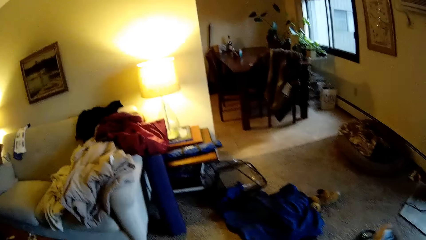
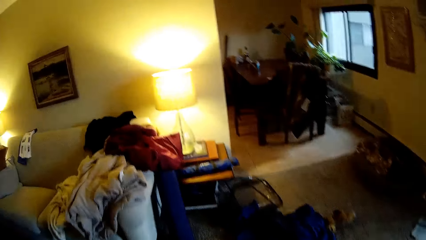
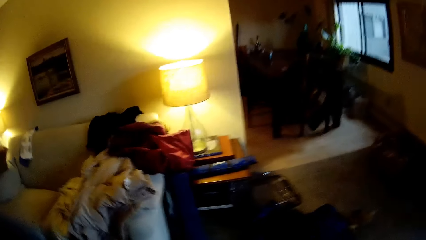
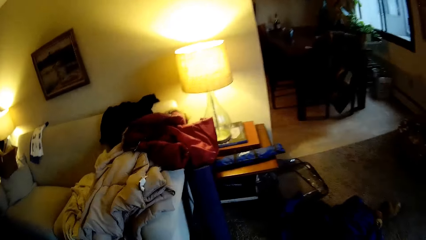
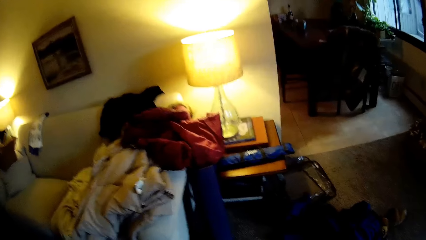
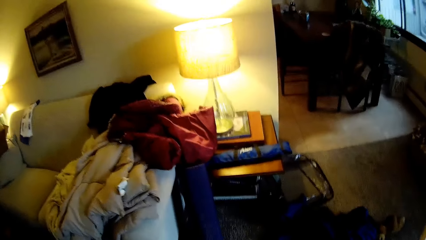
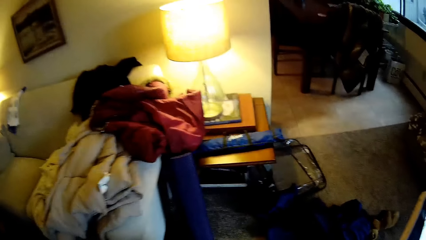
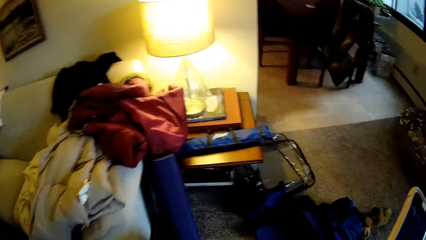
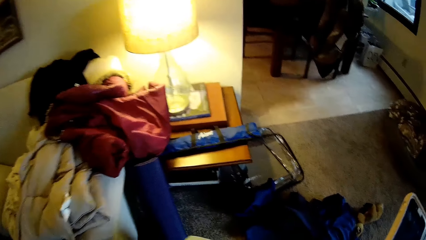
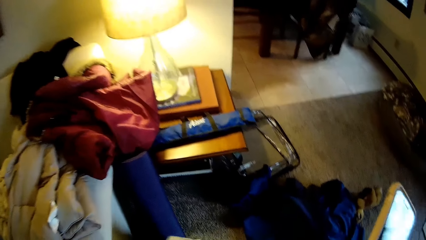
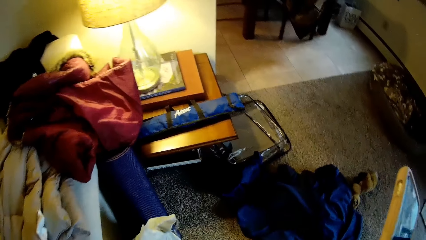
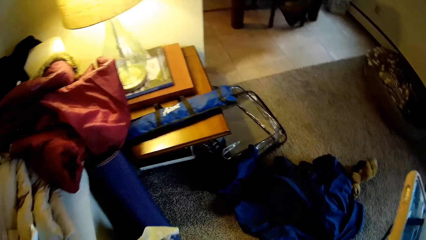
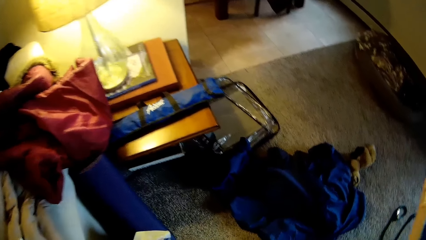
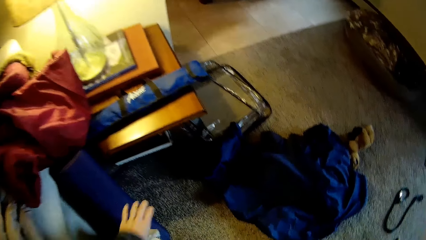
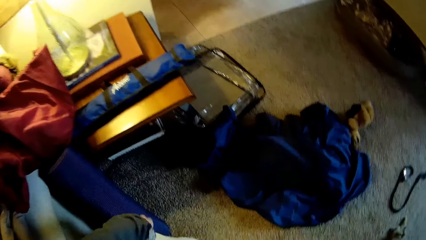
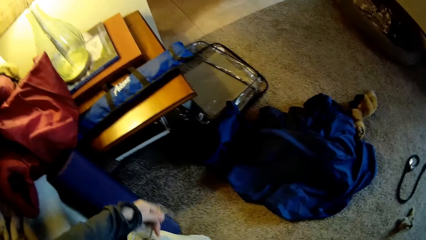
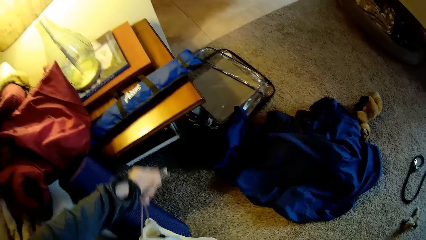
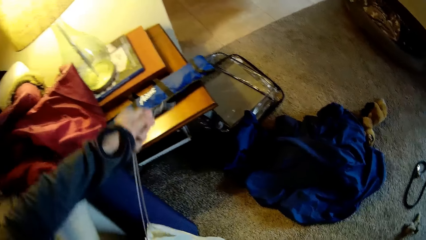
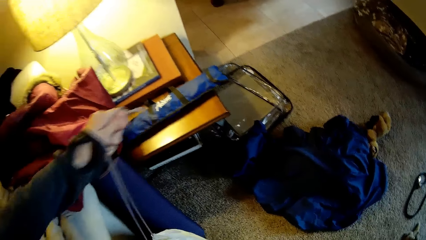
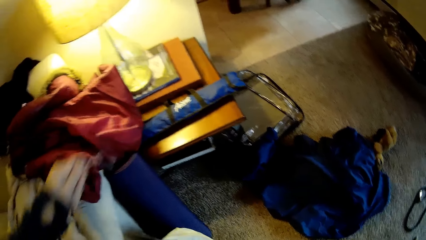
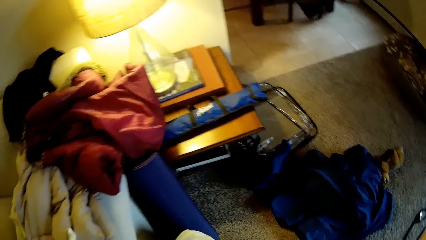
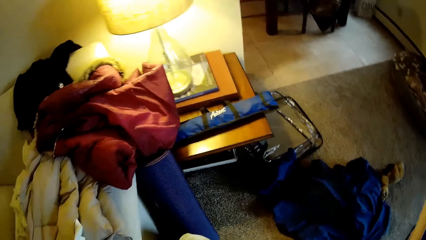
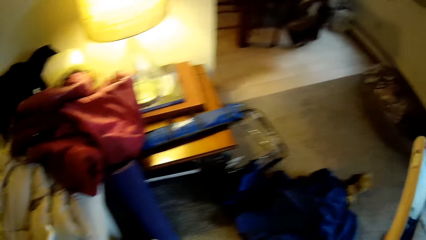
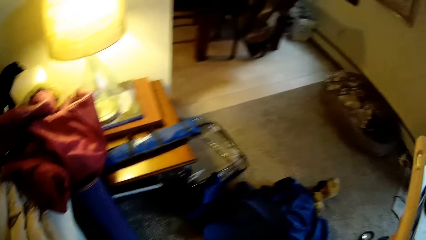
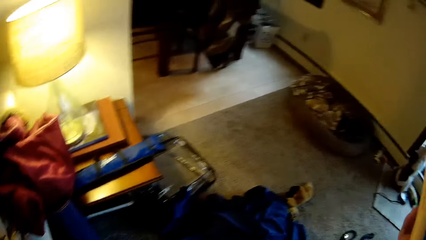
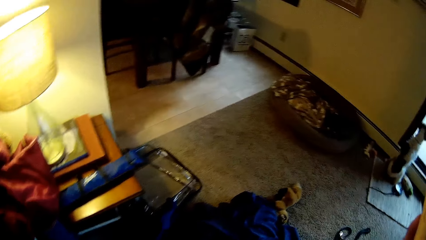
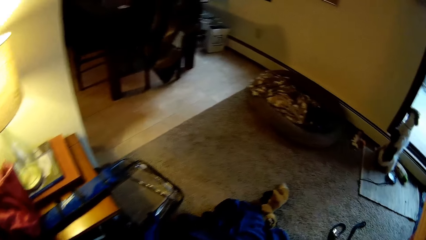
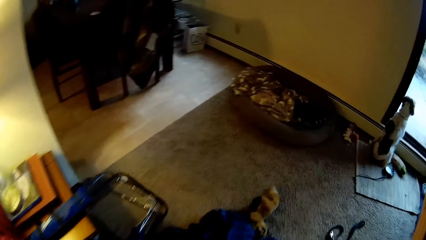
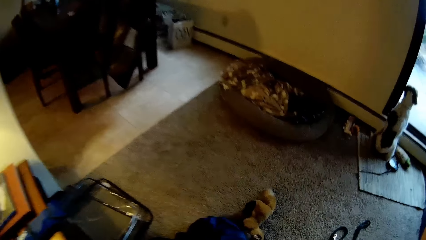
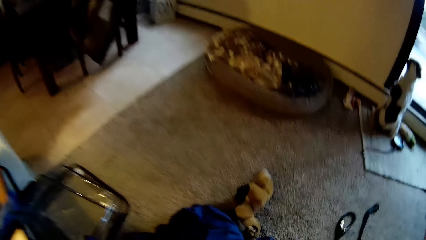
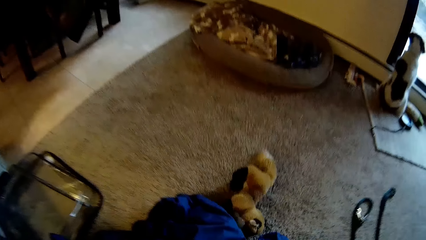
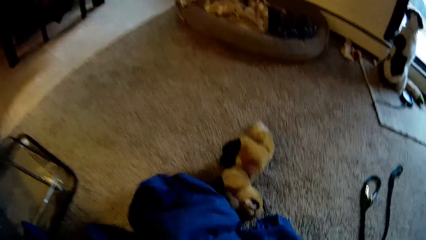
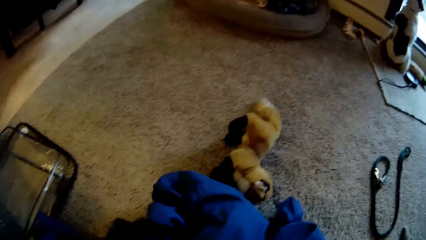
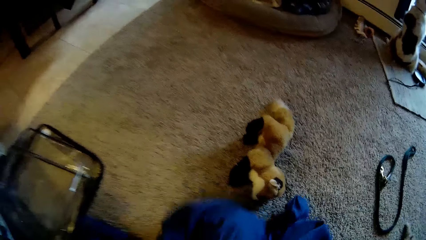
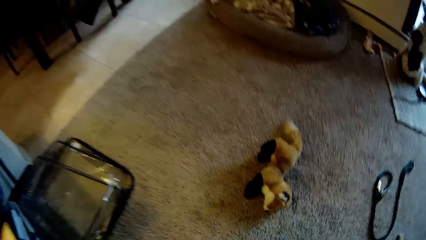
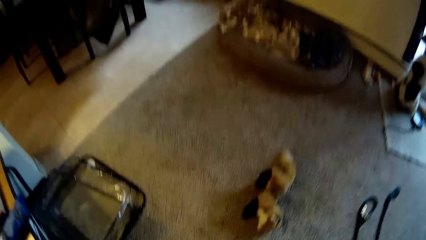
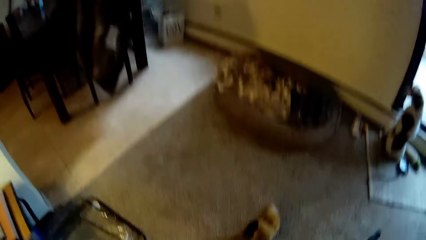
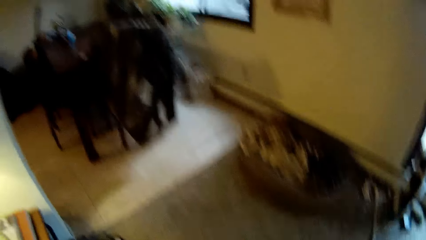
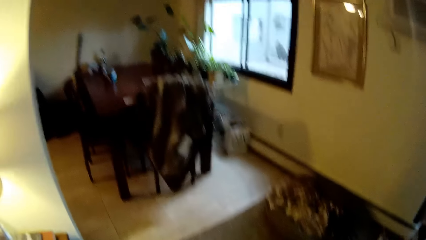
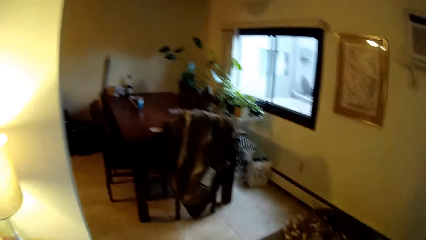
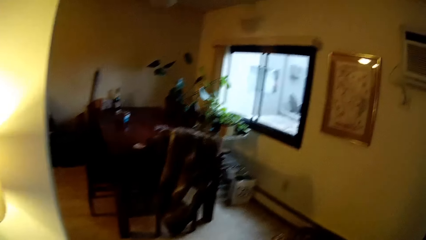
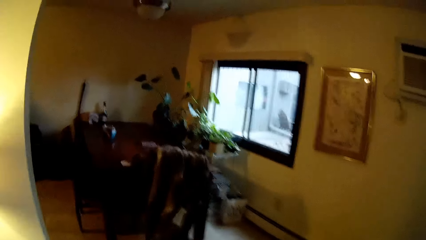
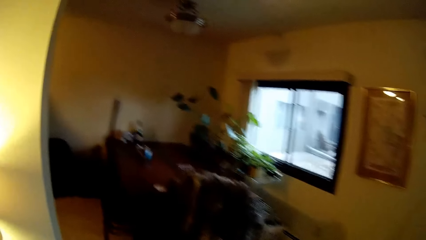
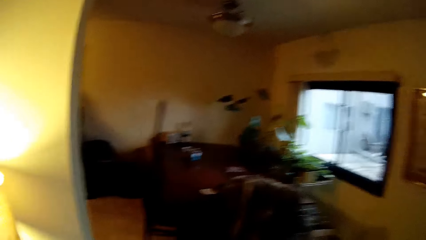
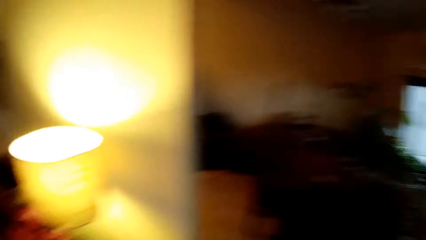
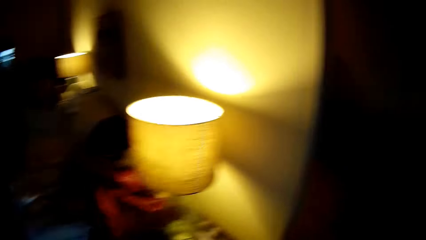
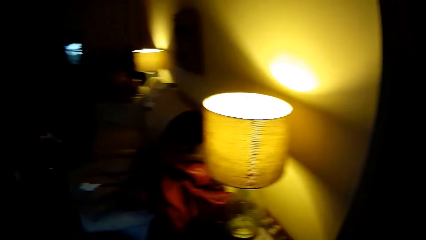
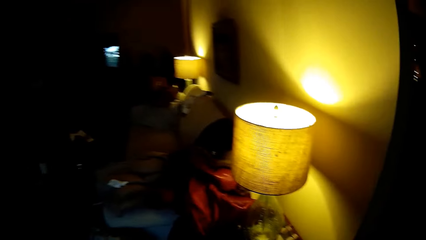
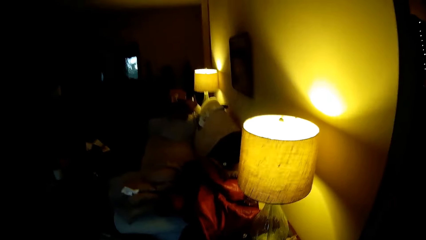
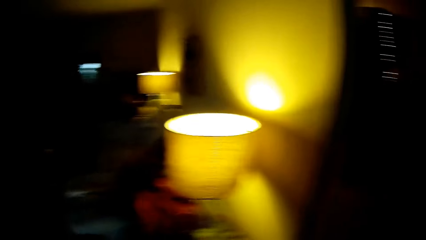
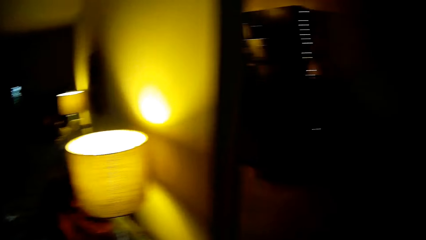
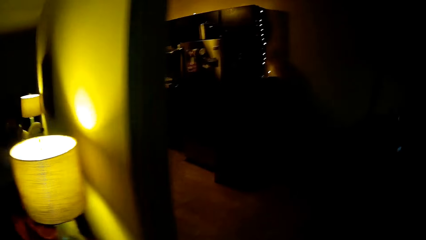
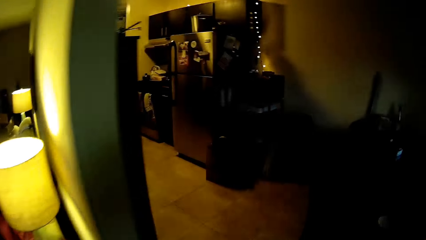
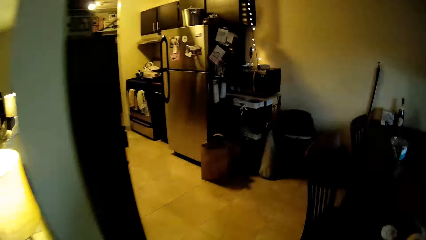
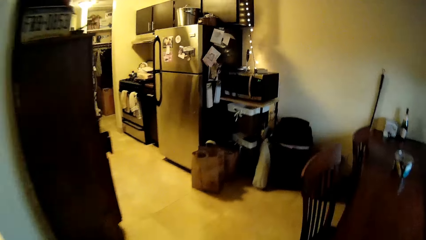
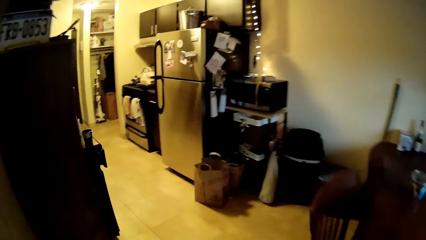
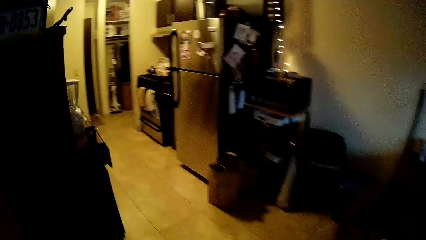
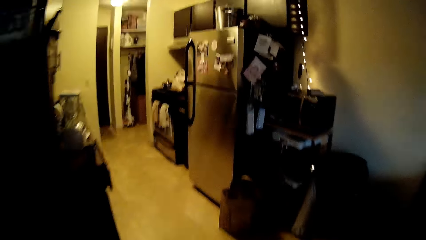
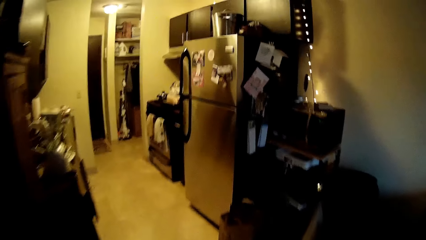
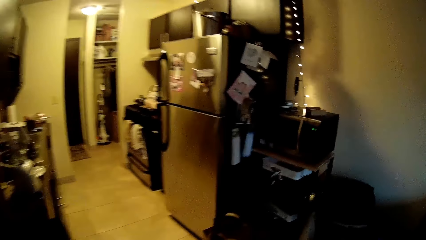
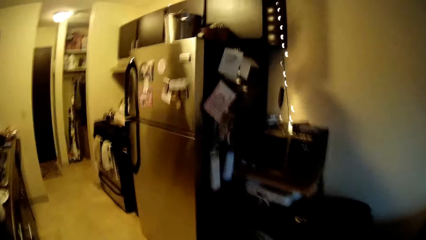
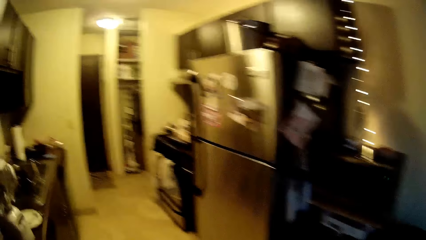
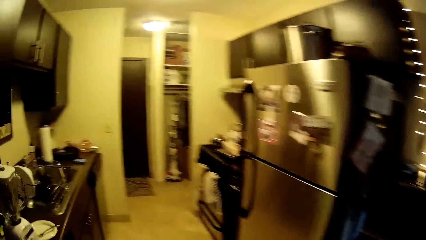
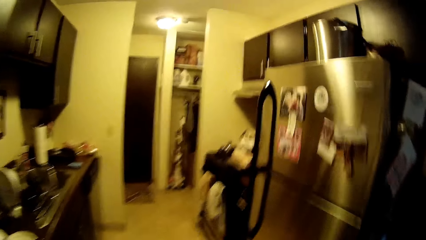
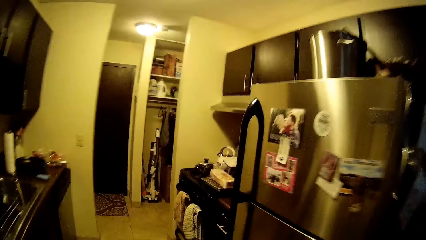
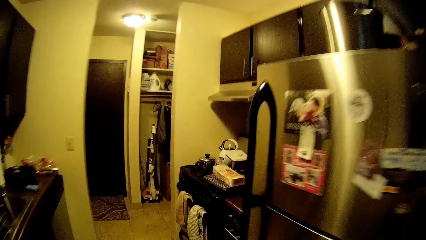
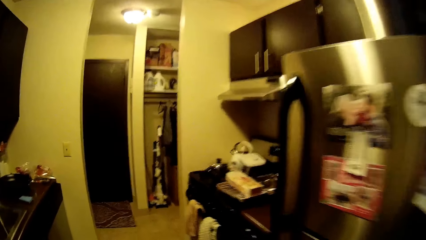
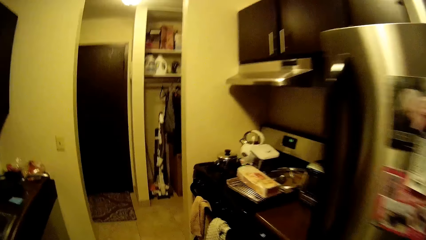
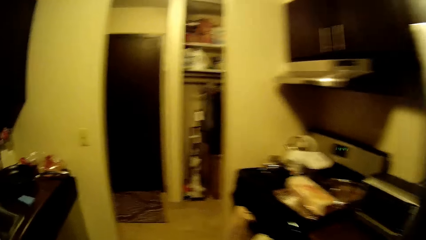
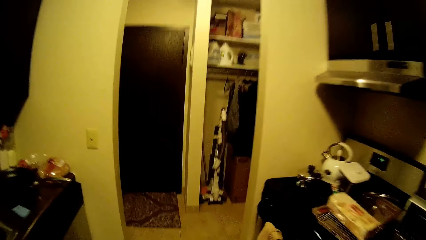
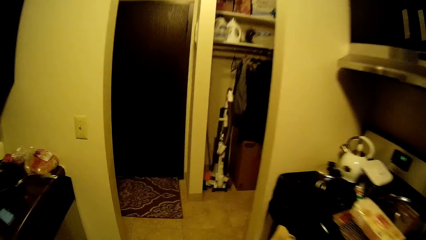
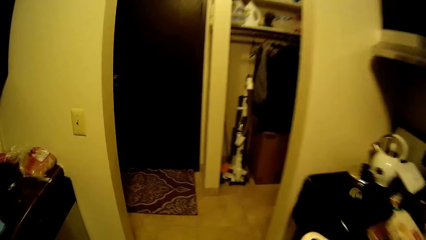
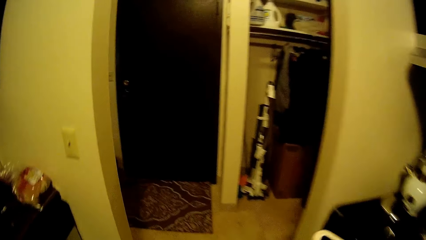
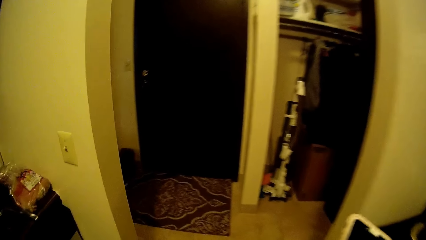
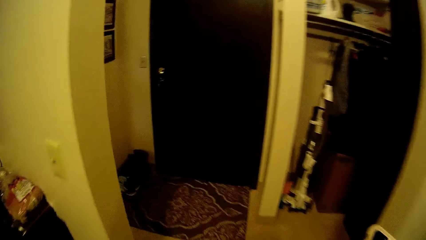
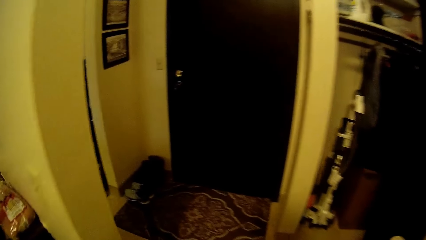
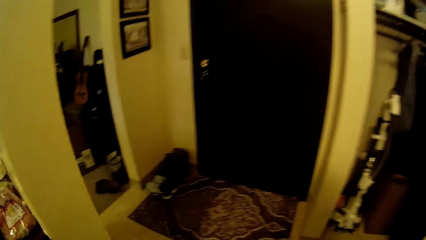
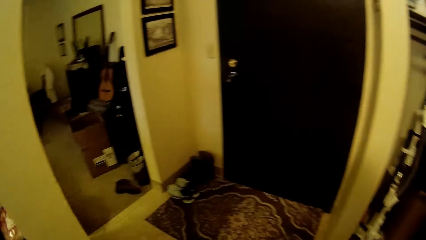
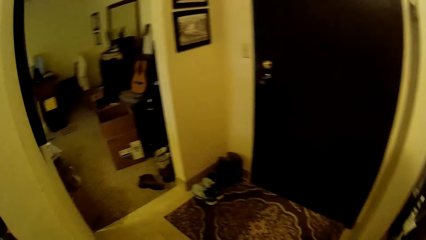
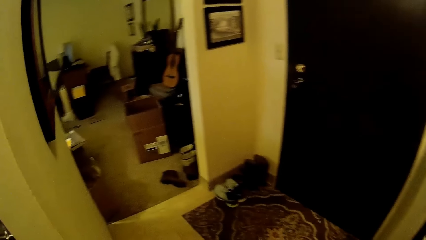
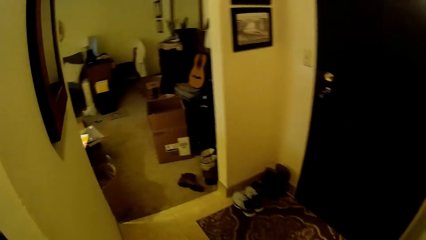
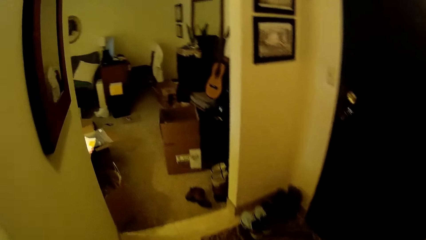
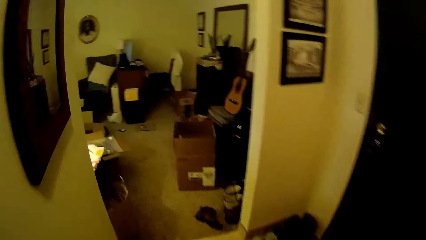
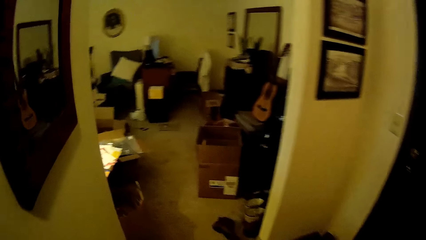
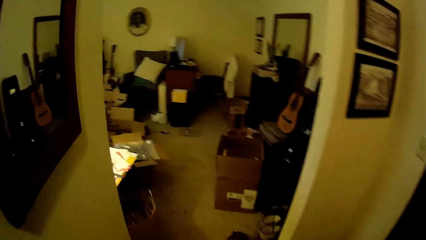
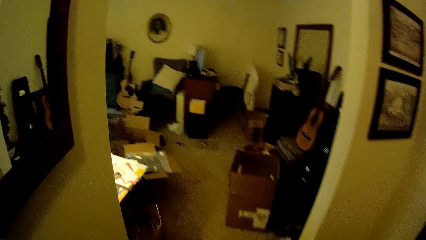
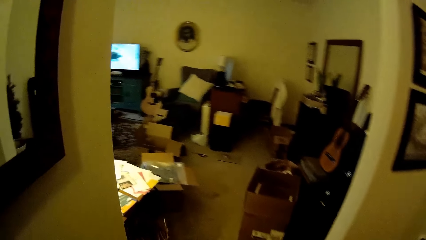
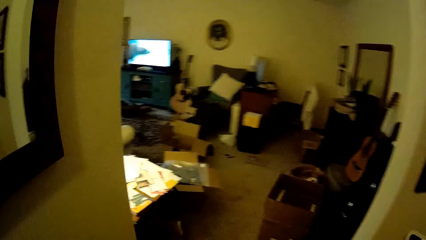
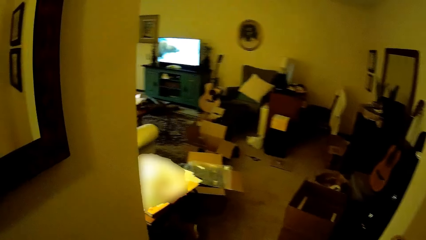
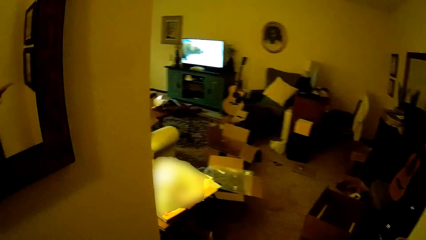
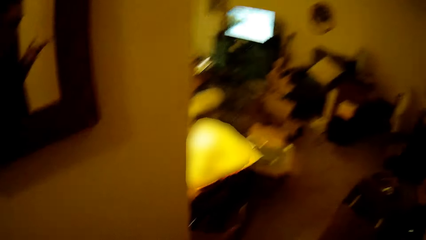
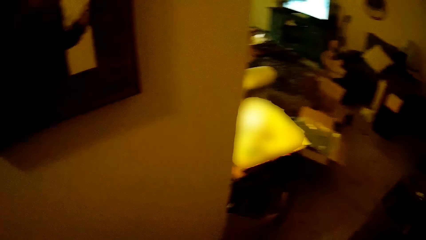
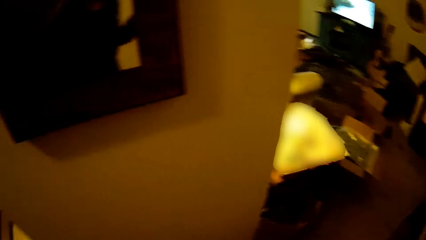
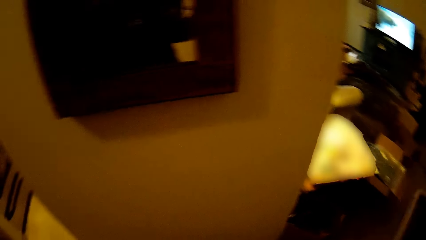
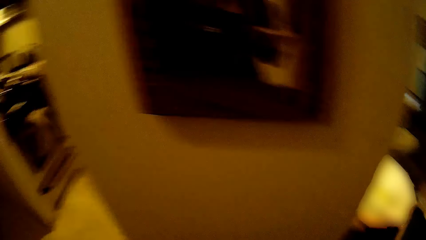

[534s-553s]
The camera wearer lifts the cell phone up. He holds his phone with his right hand. He rolls up a rope of the big bag to tie it with his left hand. He pulls the rope on the duvet cover. He pulls something from the floor. He picks up a blue cloth from the floor with his hands. He walks past a kitchen in the apartment.
